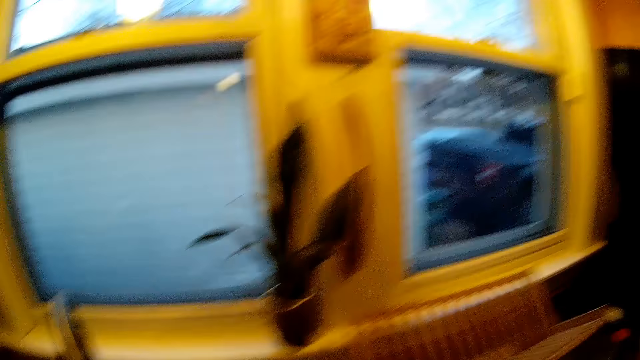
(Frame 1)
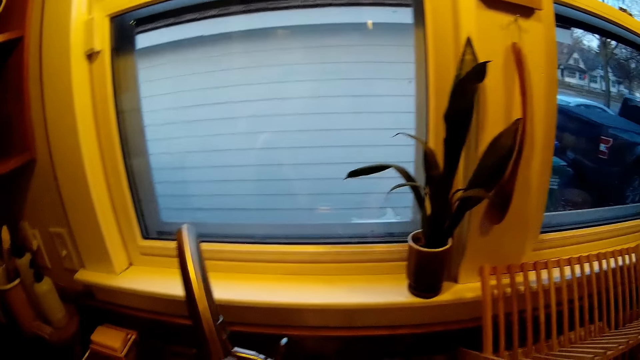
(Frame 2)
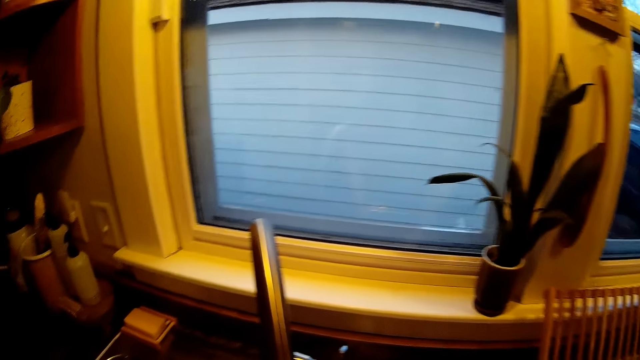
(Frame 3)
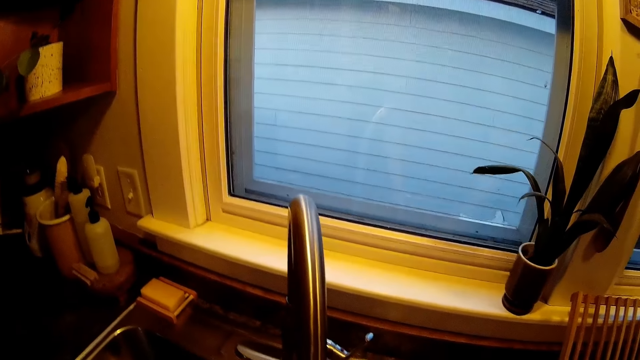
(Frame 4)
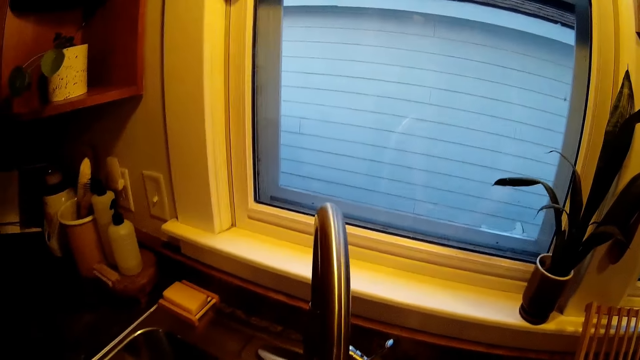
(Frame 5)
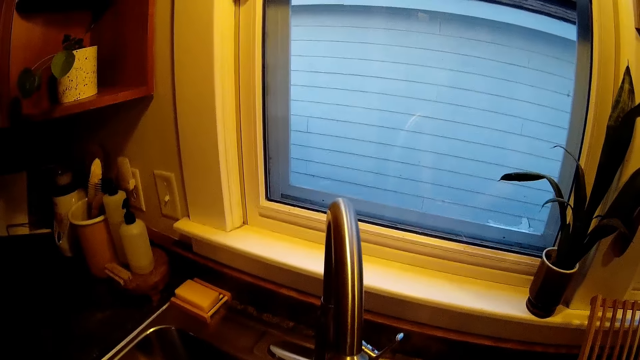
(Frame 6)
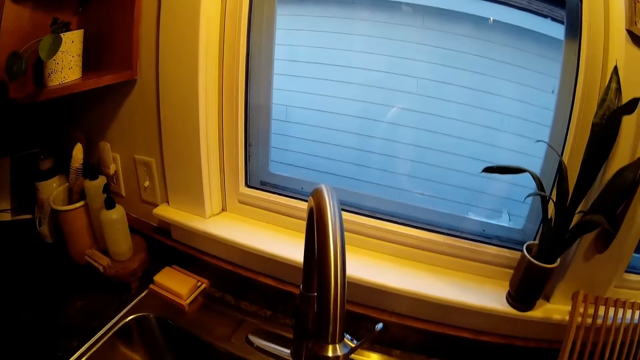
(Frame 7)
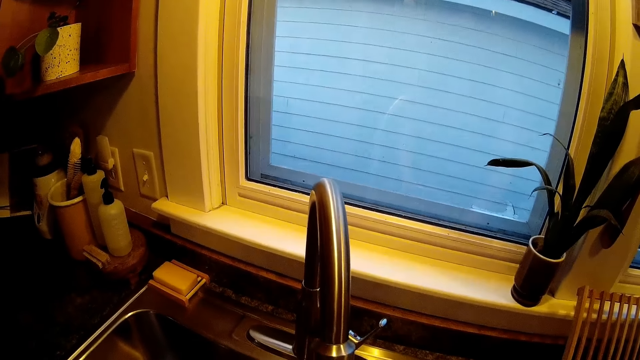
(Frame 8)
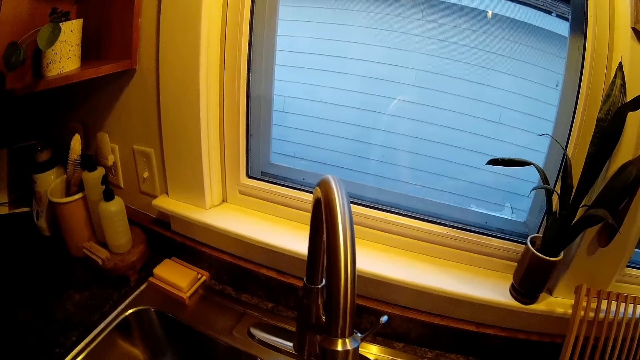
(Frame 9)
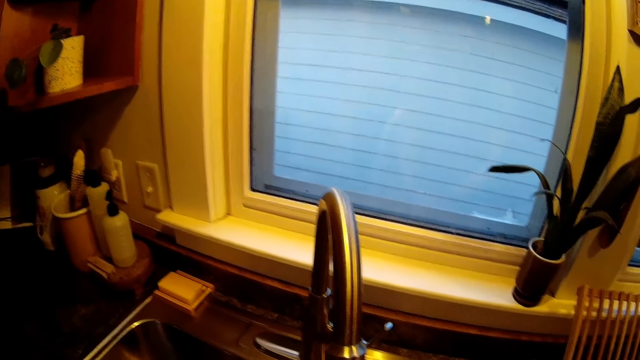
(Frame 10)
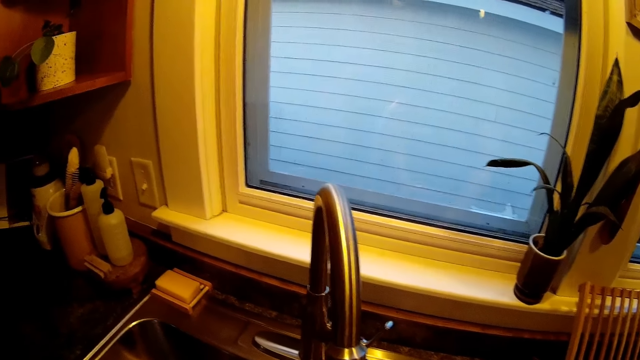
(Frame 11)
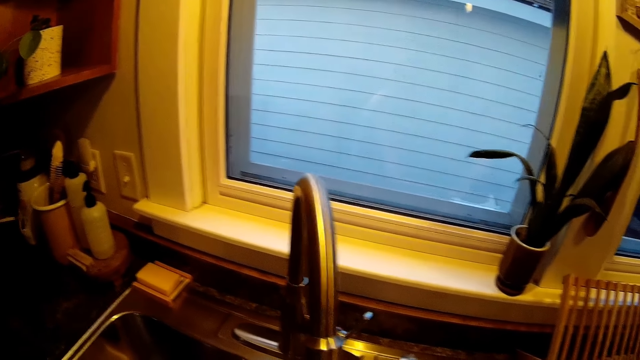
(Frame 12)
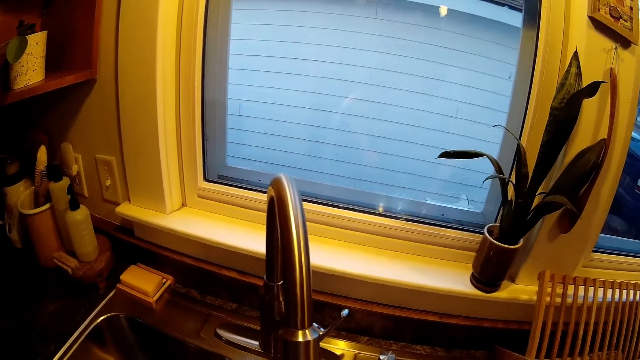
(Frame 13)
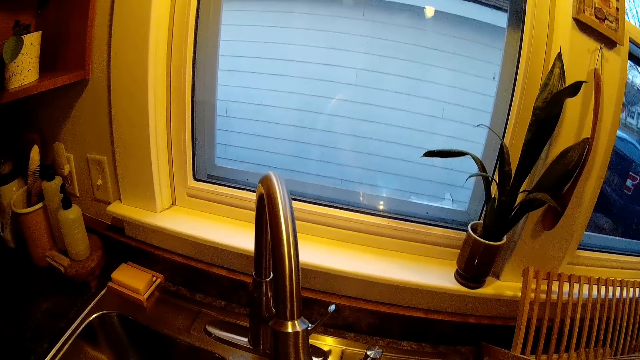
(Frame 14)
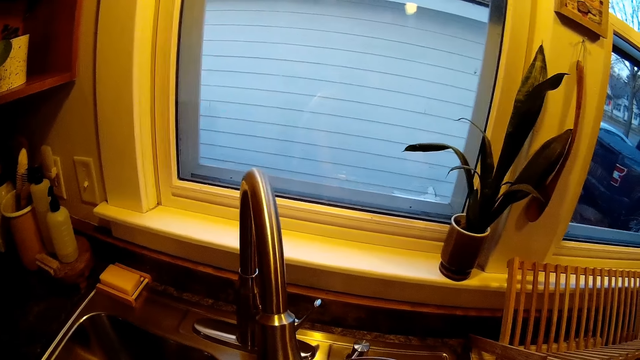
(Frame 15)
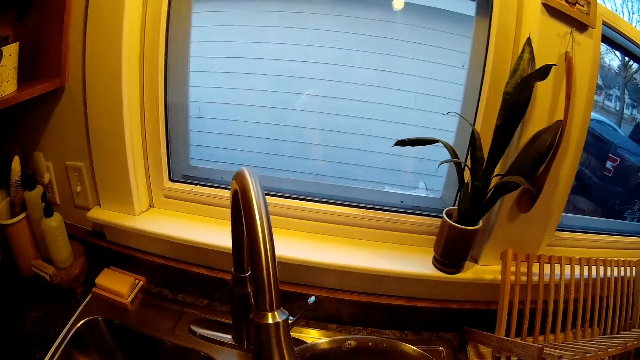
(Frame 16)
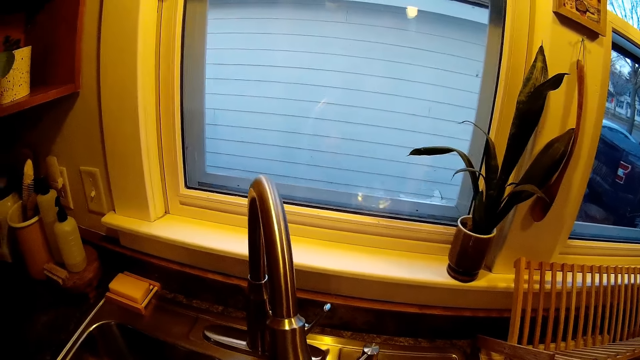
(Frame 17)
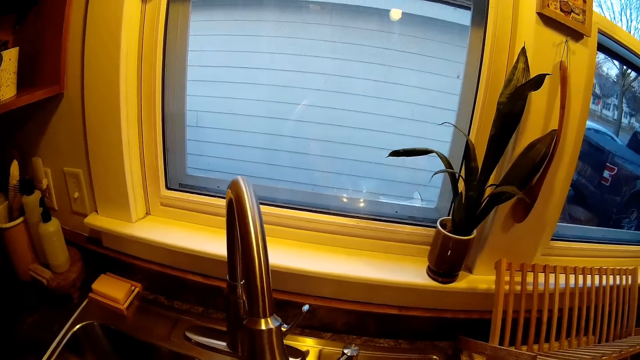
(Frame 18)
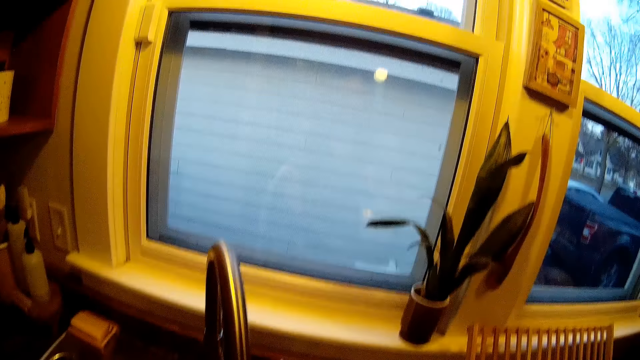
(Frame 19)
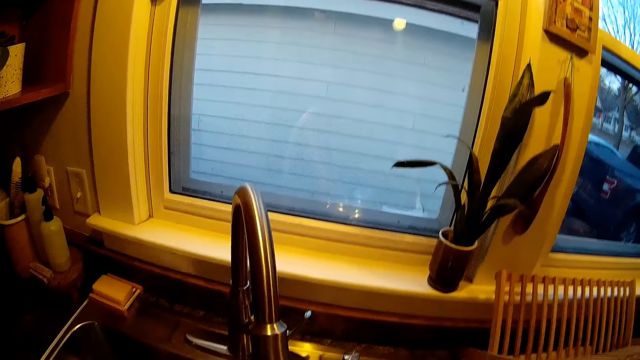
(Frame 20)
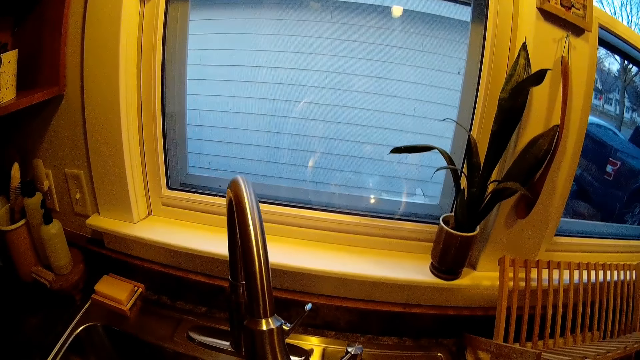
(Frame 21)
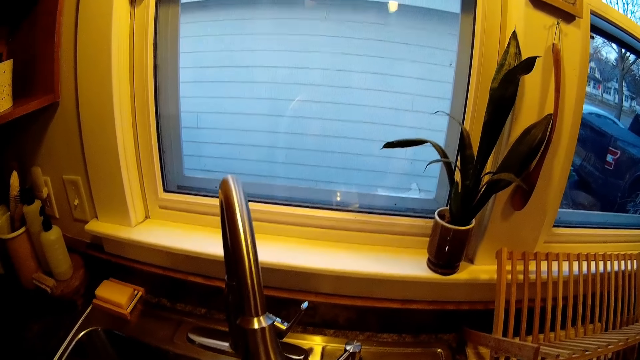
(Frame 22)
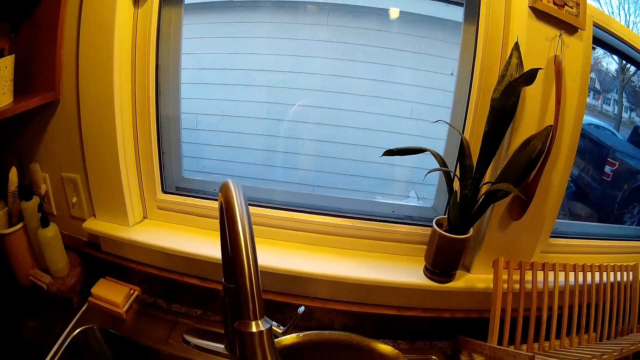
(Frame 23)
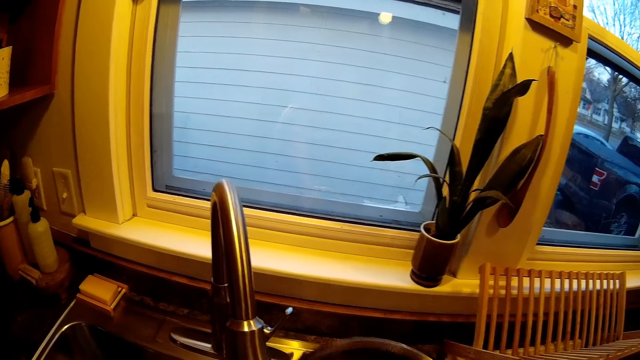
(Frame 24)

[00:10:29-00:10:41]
The camera wearer rinses the stainless bowl with her hands.

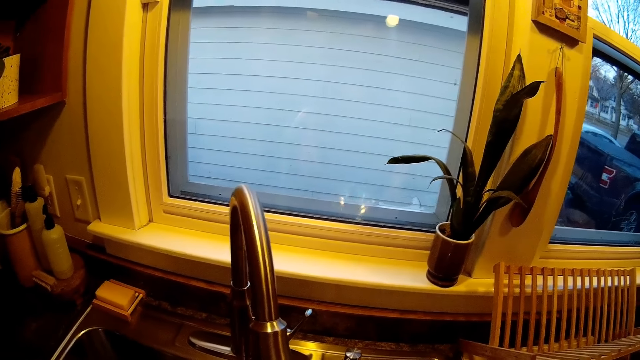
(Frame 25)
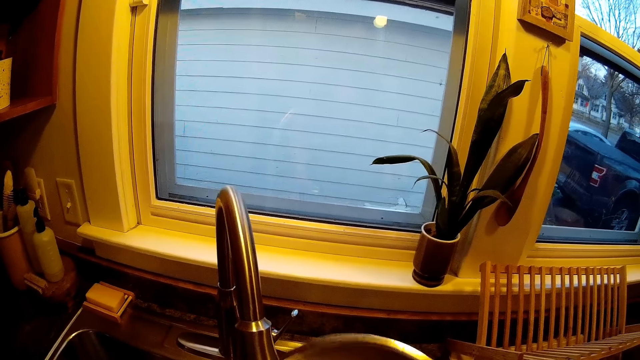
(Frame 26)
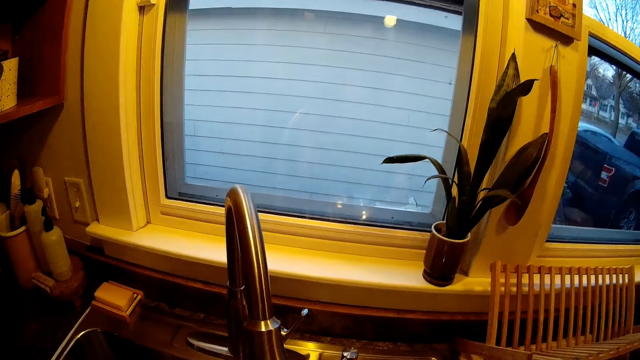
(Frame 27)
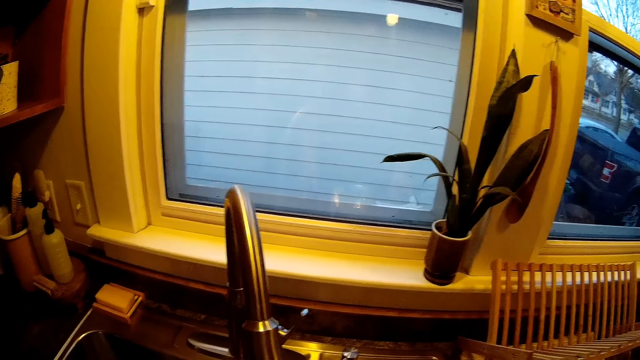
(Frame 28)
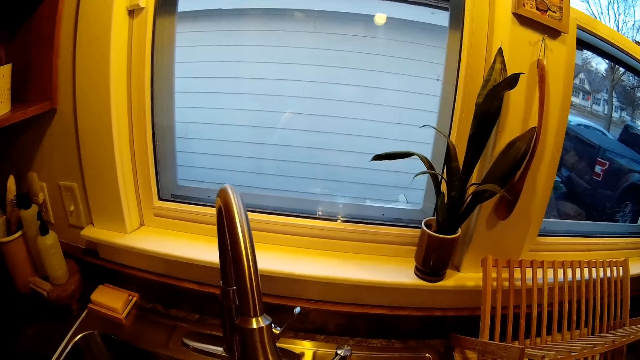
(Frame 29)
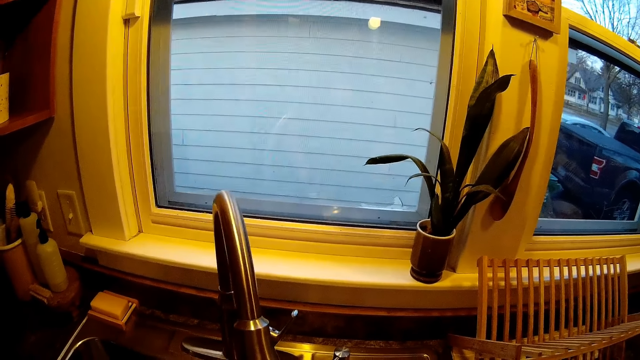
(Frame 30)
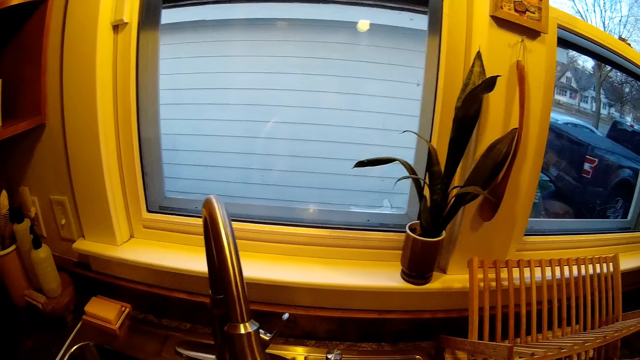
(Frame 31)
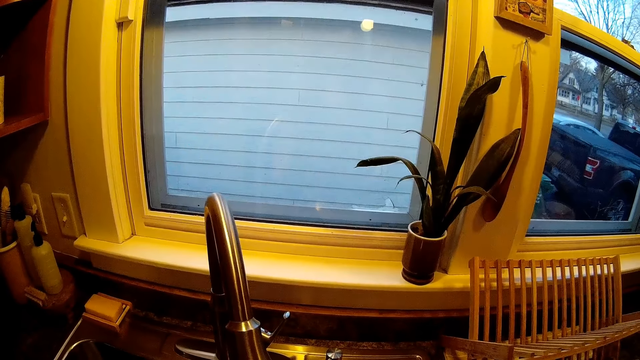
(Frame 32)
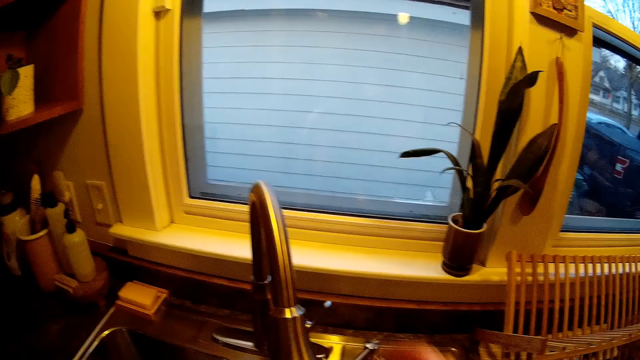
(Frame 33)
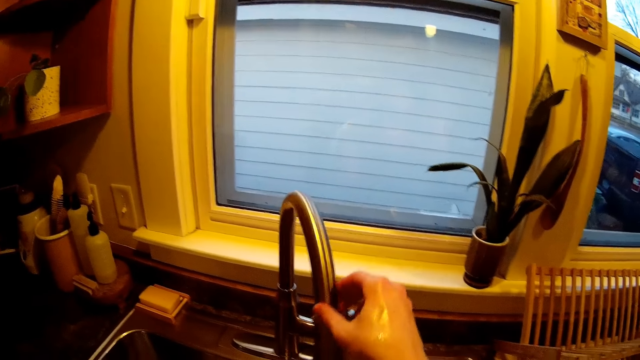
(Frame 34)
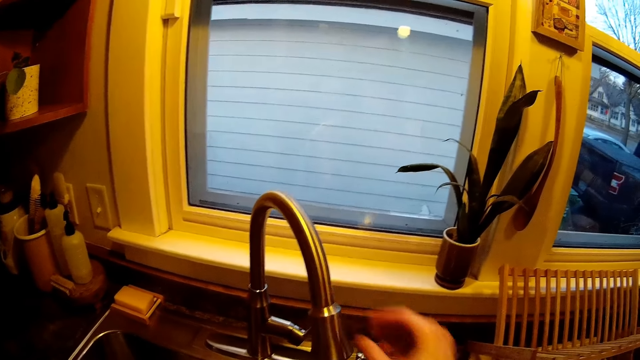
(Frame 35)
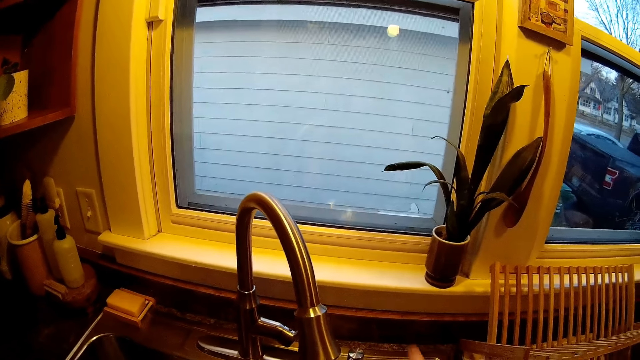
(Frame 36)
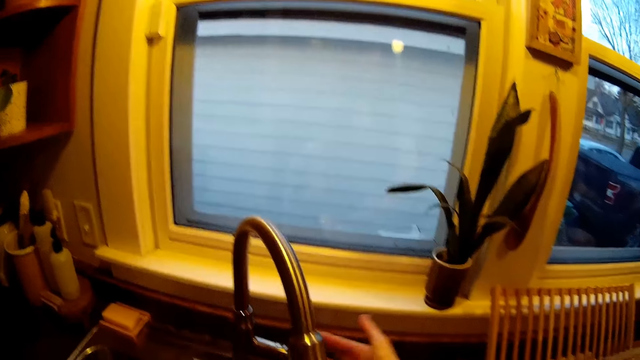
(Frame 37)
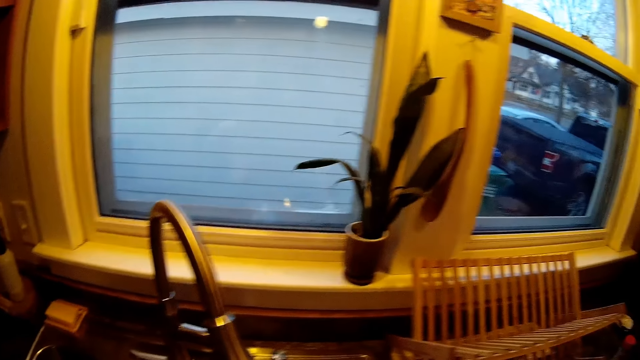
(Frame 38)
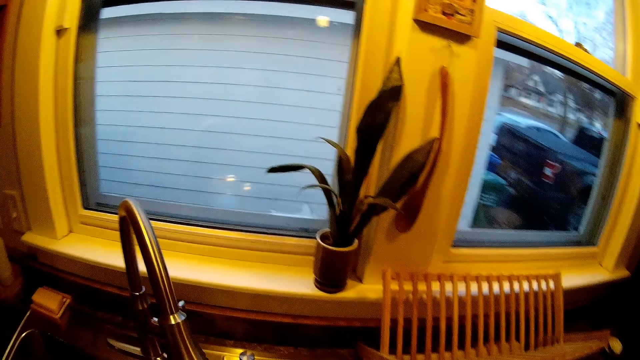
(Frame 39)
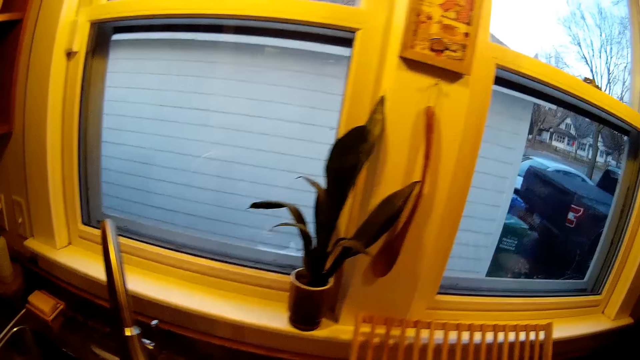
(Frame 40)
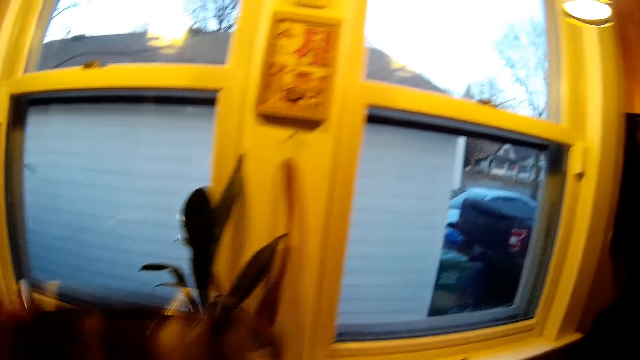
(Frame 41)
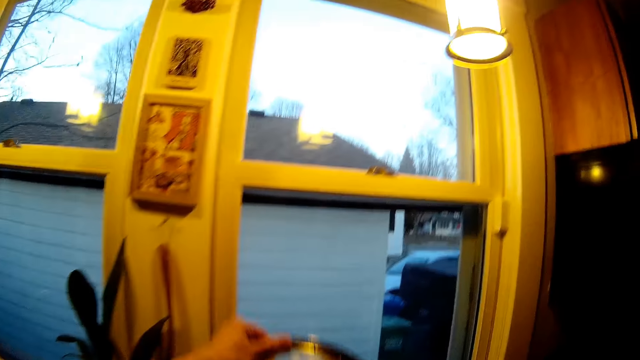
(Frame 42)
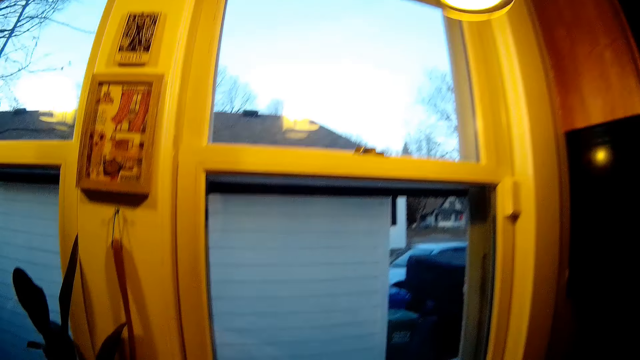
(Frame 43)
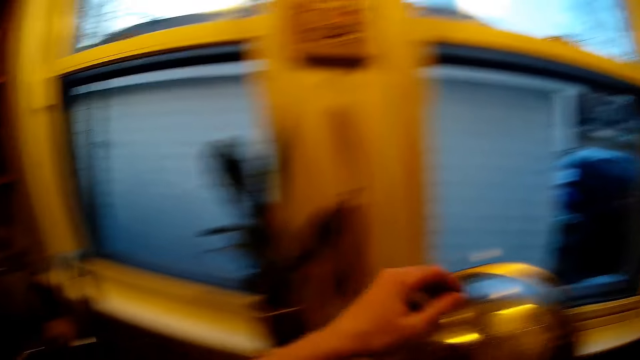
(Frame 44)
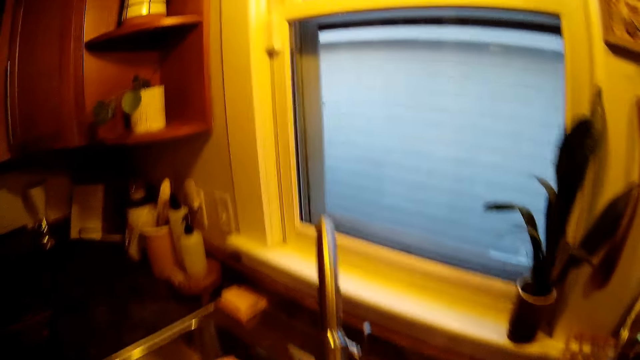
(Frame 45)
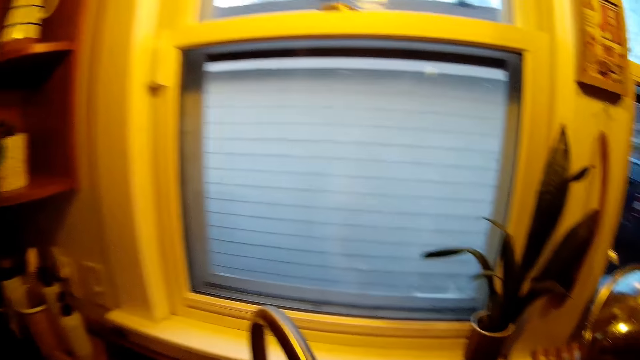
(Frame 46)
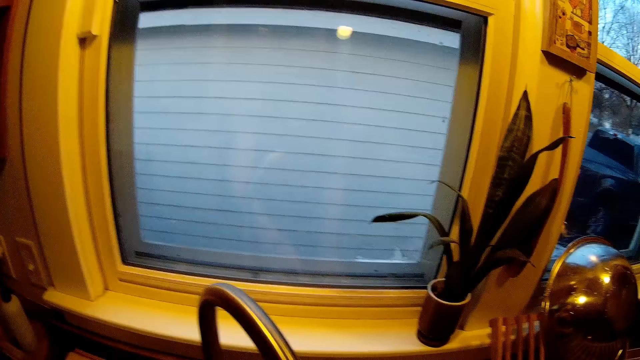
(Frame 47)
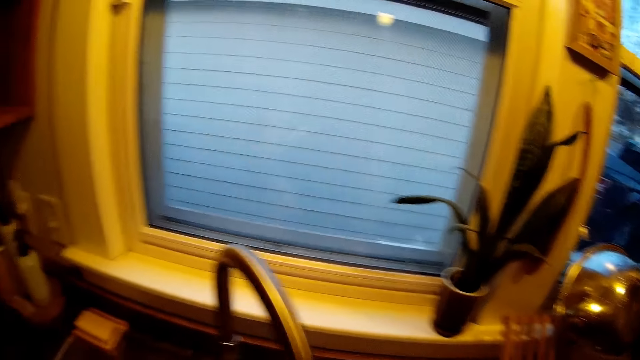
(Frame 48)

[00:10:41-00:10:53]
The camera wearer adjusts the head of a tap with her right hand. She closes the tap with her right hand. She places the stainless bowl on a dish drainer with her left hand.
